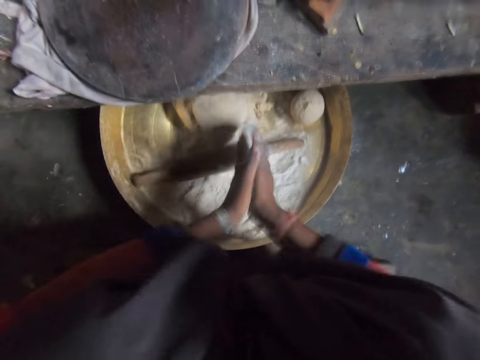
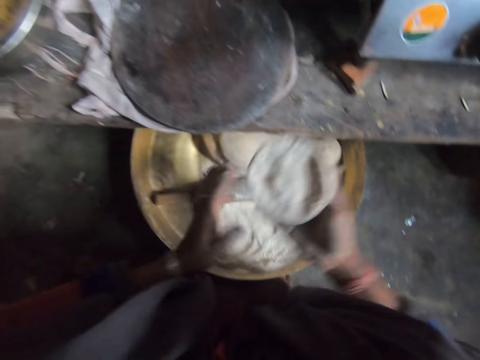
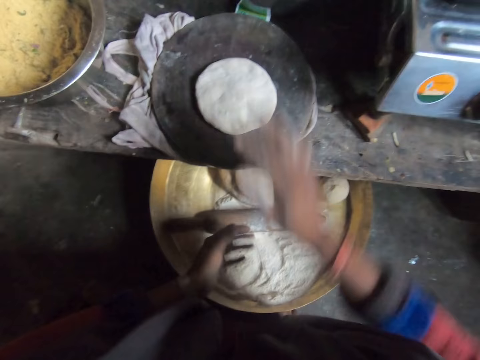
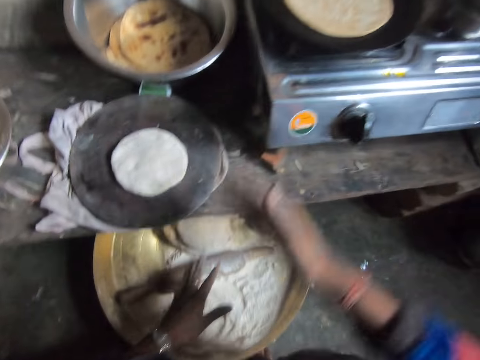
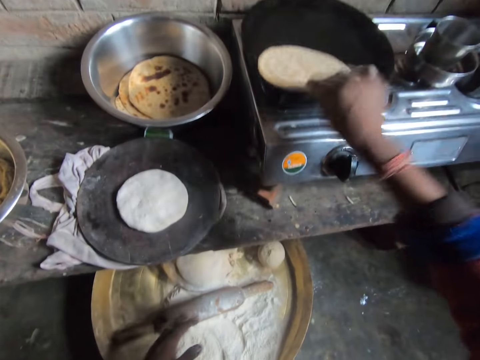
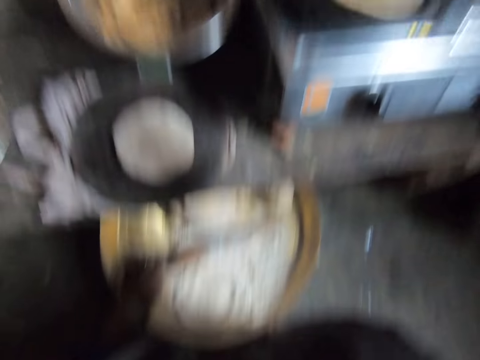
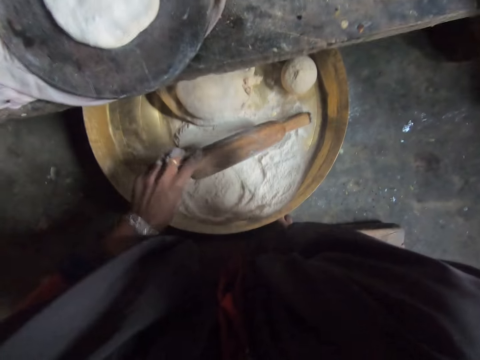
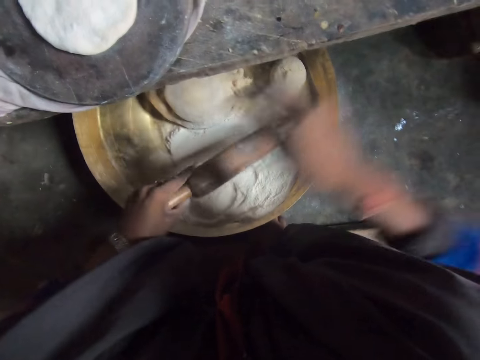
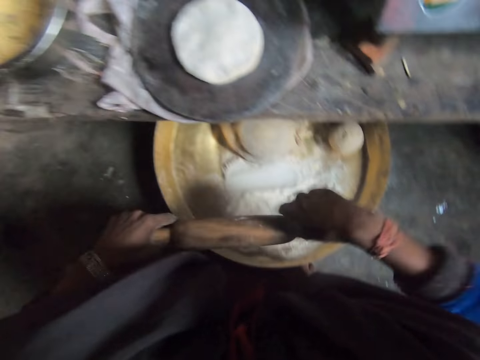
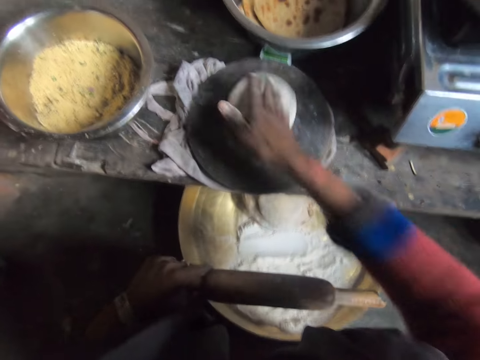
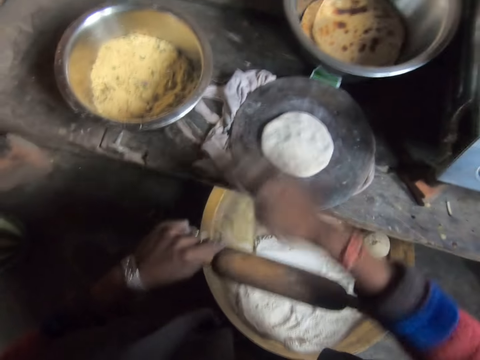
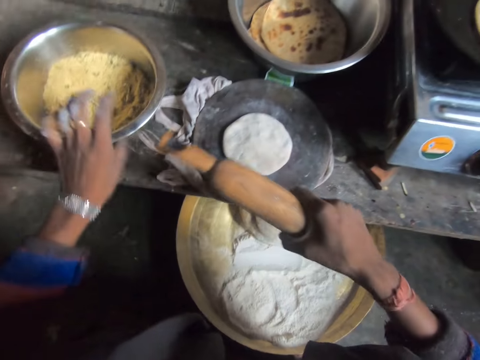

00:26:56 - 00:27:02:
The camera wearer drops the dough on the cutting board. She puts the dough on the pan. She adjusts the chapati bread on the pan. She turns the flat bread. She takes a rolling pin. She rubs the rolling pin with her right hand. She touches the dough on the cutting board.

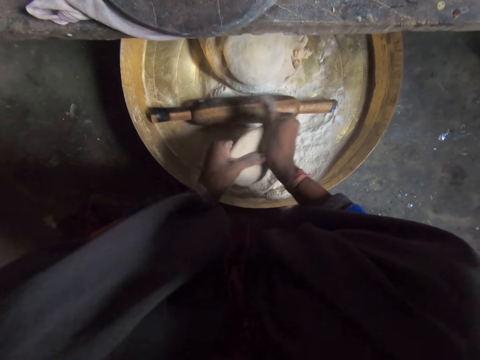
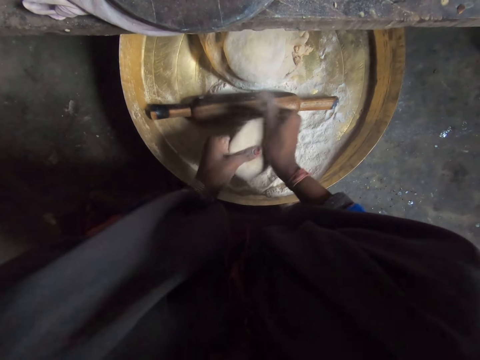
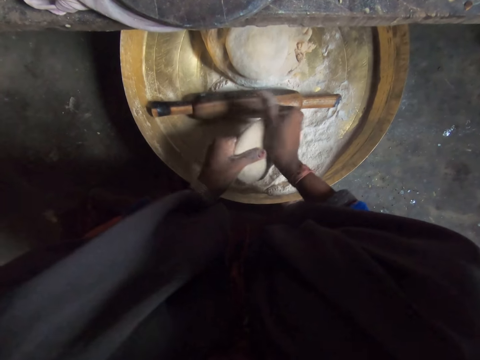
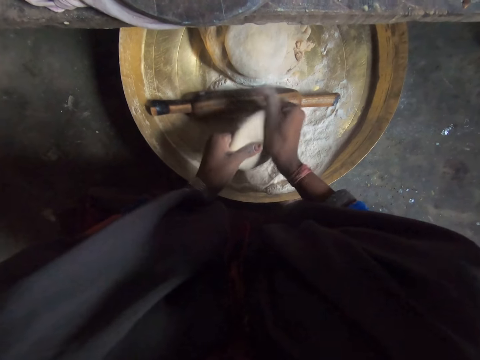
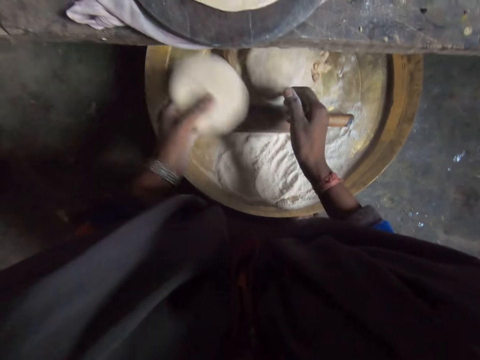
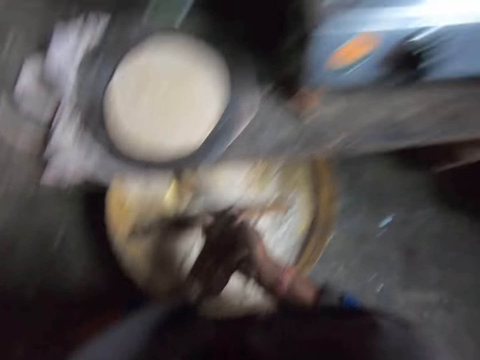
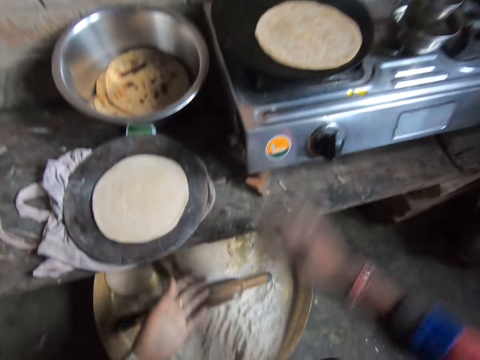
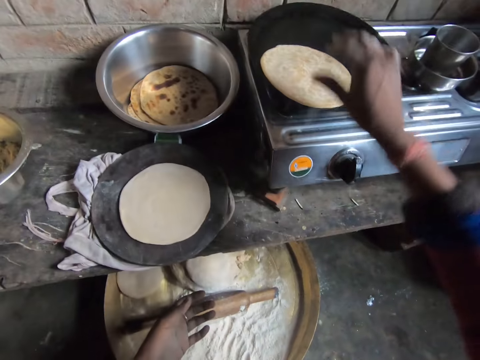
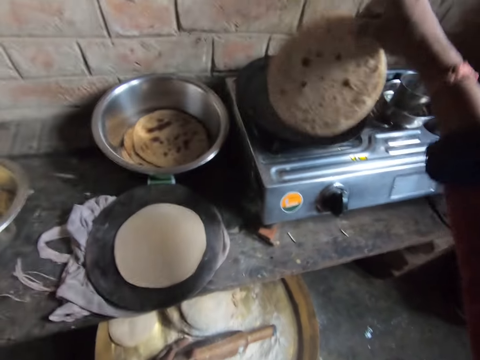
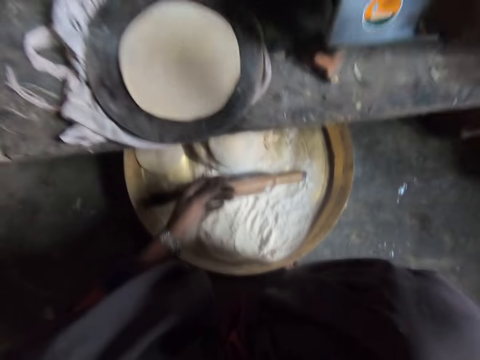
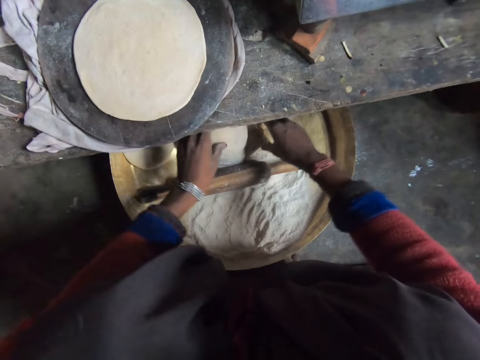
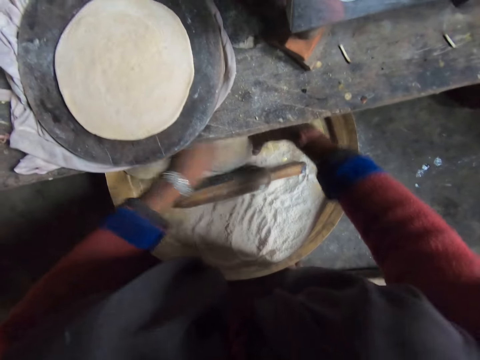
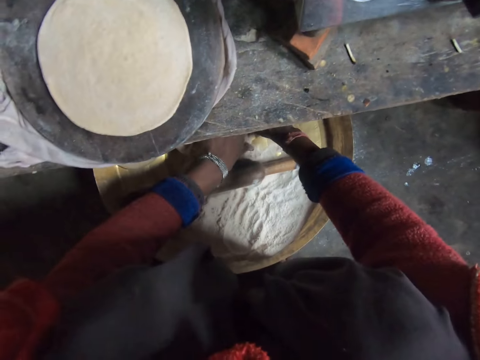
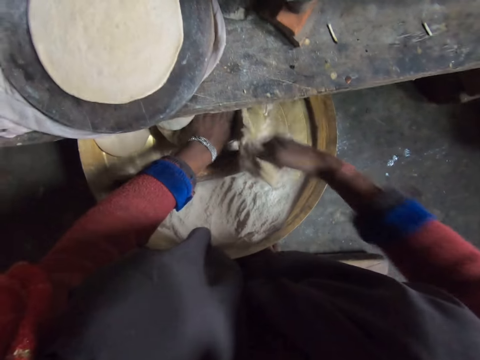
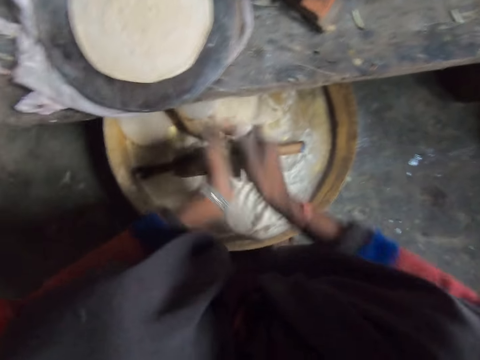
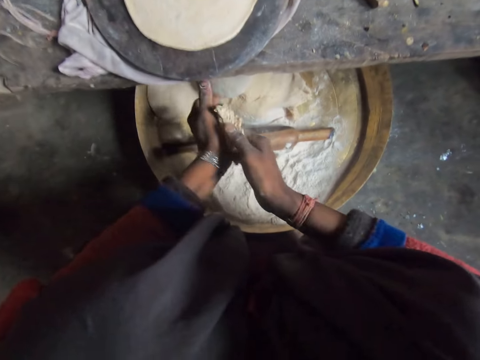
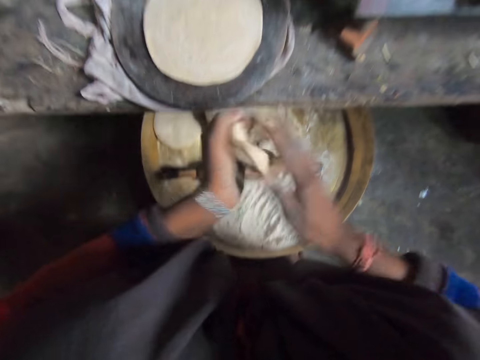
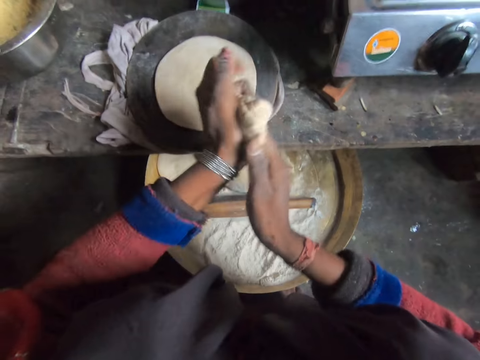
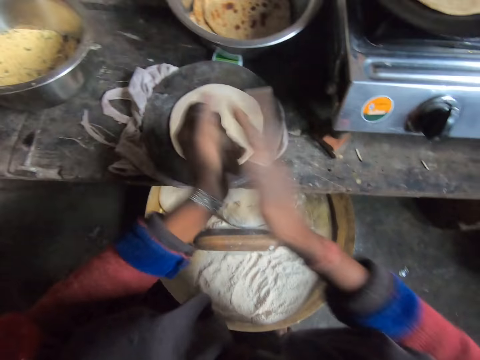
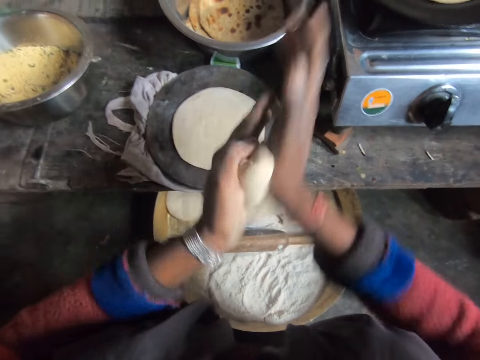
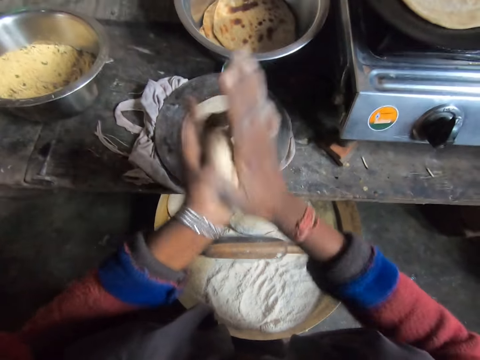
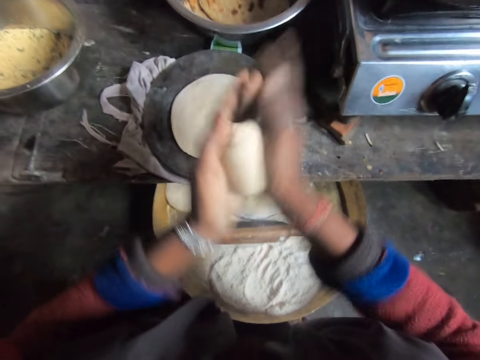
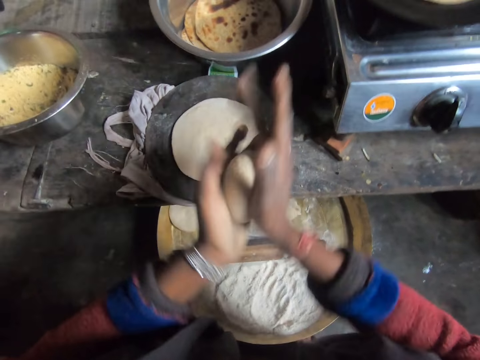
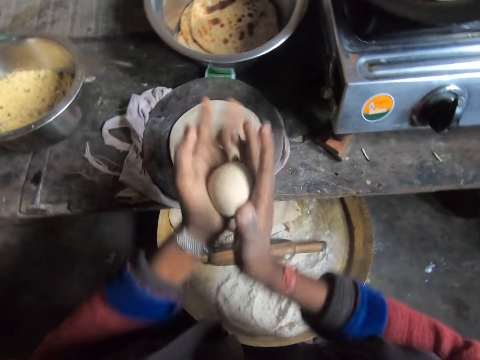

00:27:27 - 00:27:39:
The camera wearer throws the dough on one side of the basin. They adjust the dough on the pan. They check the flatbread in the pan. They reach for the dough in the basin. They cut dough from a pile of dough. They knead the dough. They prepare the dough.

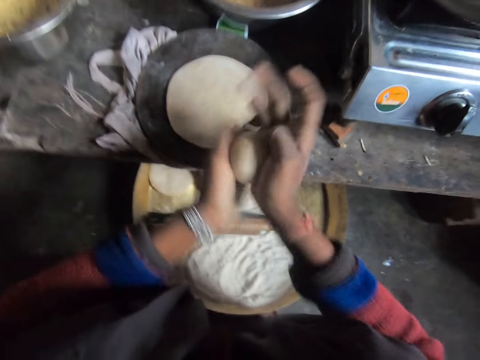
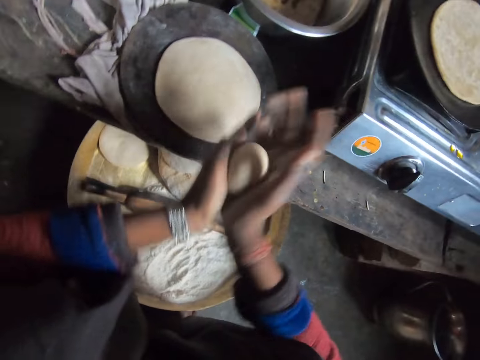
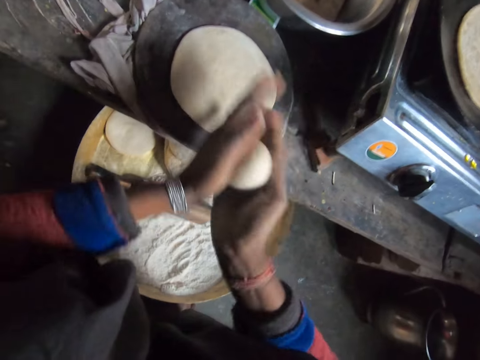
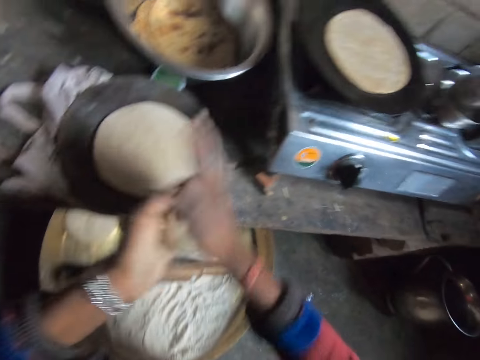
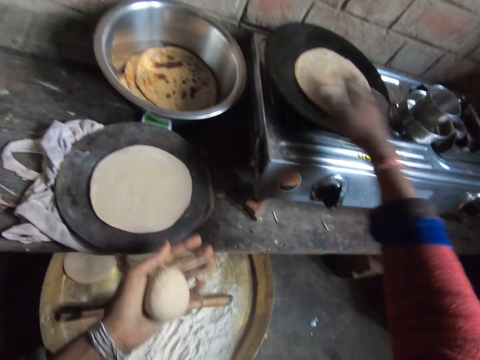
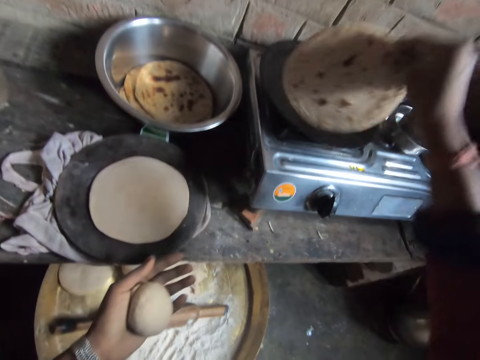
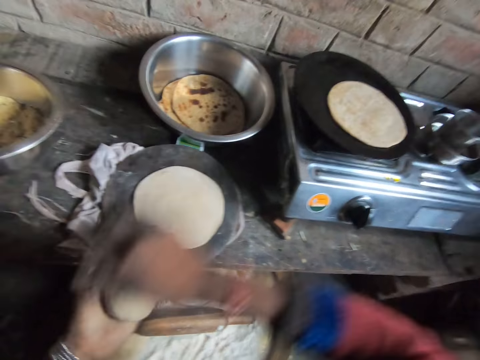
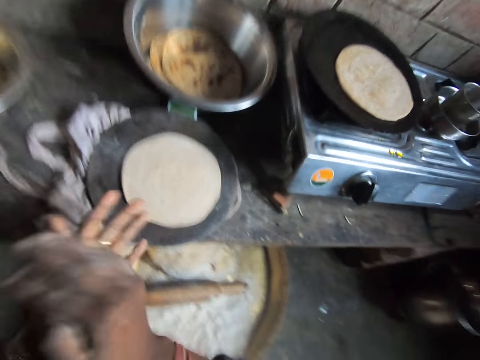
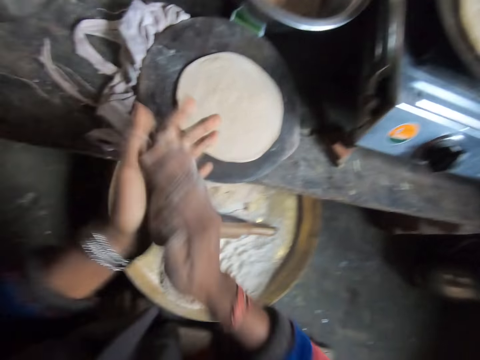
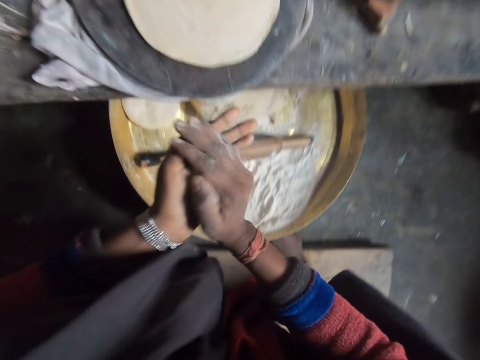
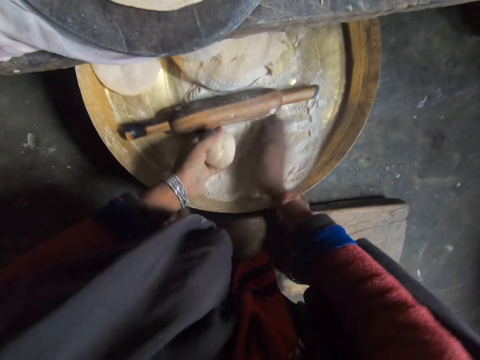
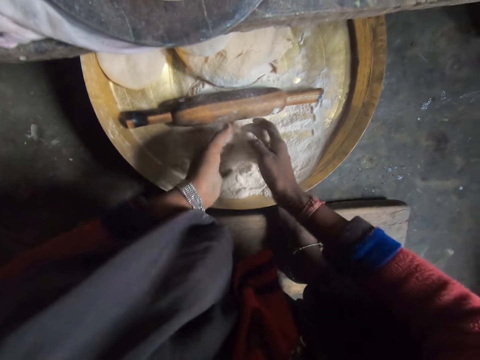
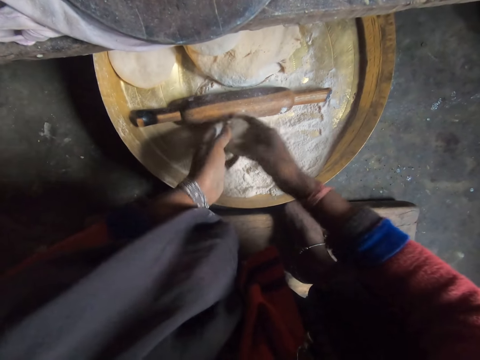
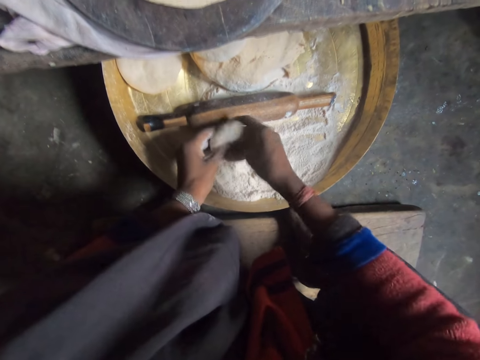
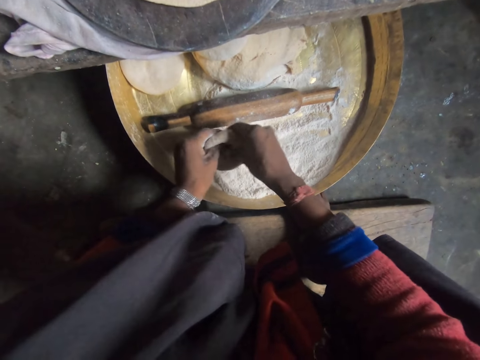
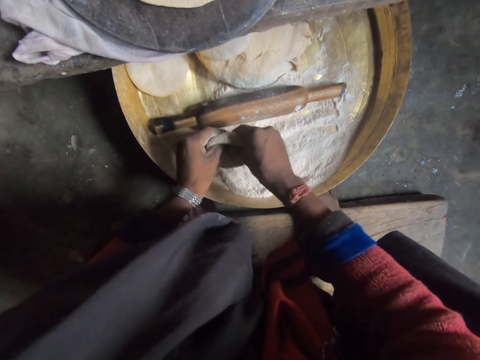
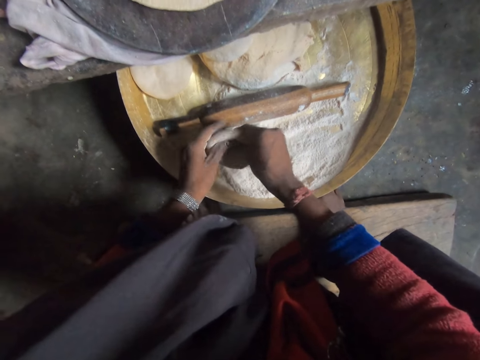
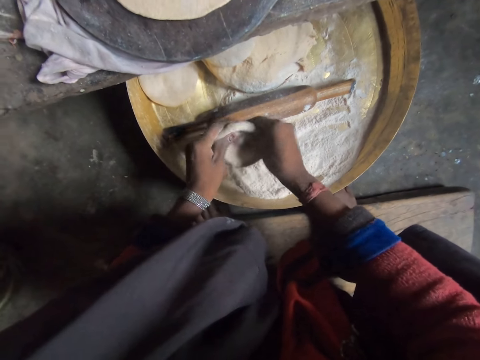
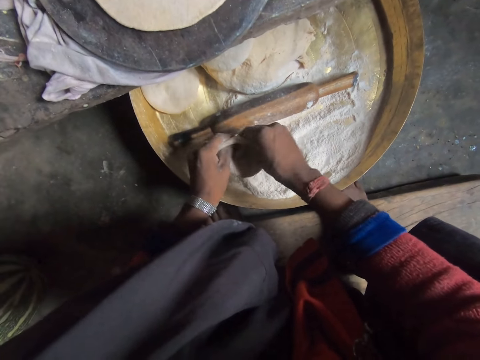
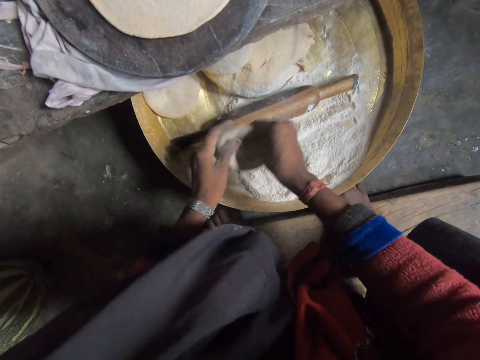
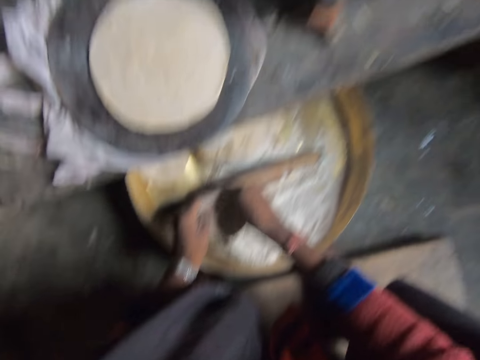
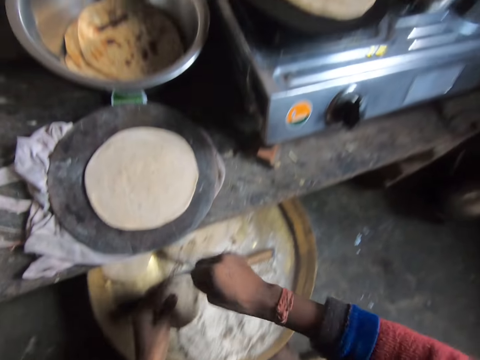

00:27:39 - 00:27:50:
The camera wearer adjusts the chapati bread on the pan with her right hand. She checks the flatbread in the pan. She kneads the dough. She prepares the dough.
